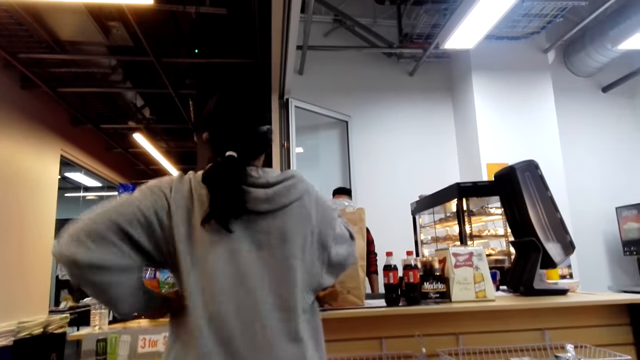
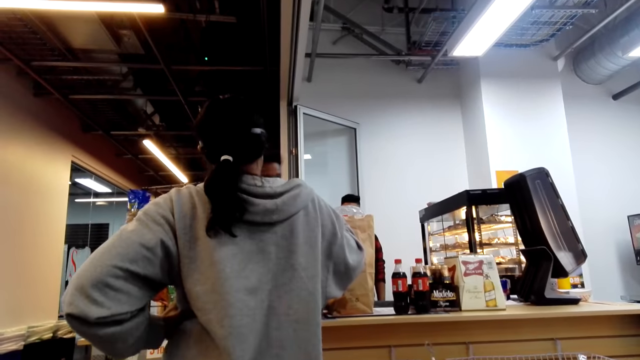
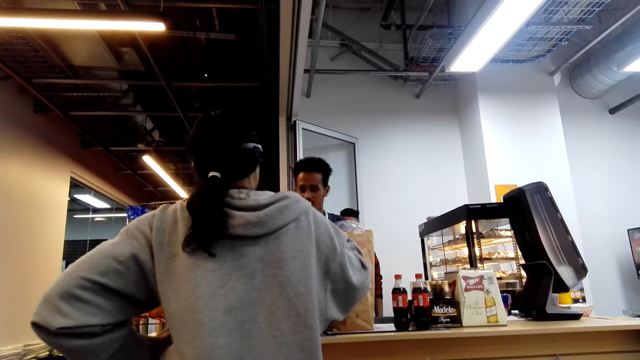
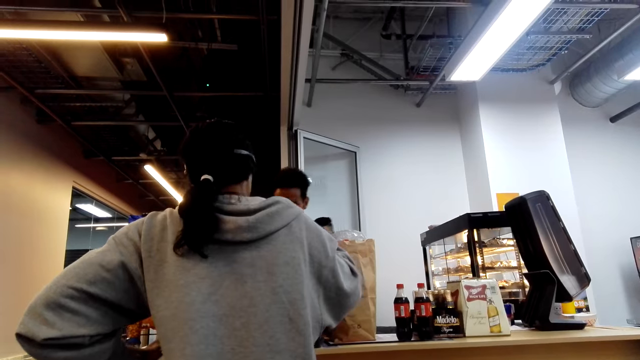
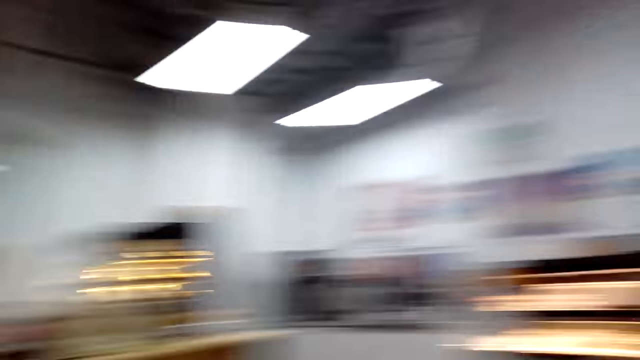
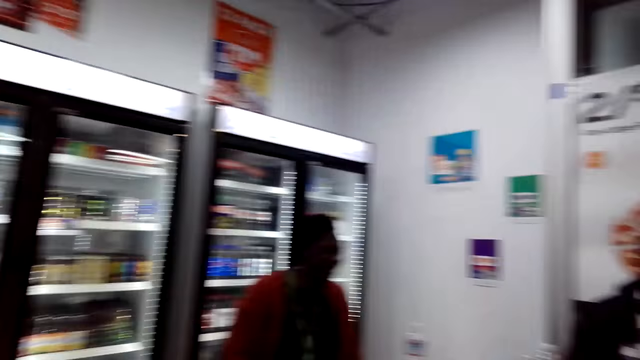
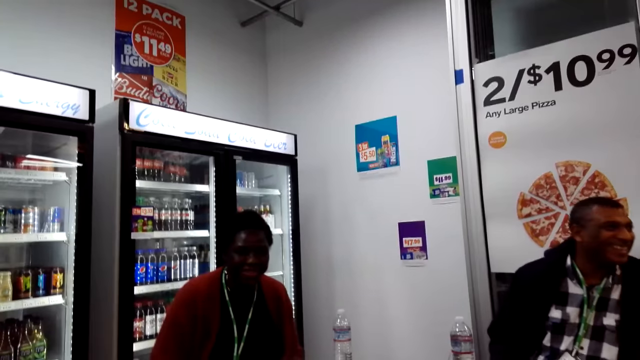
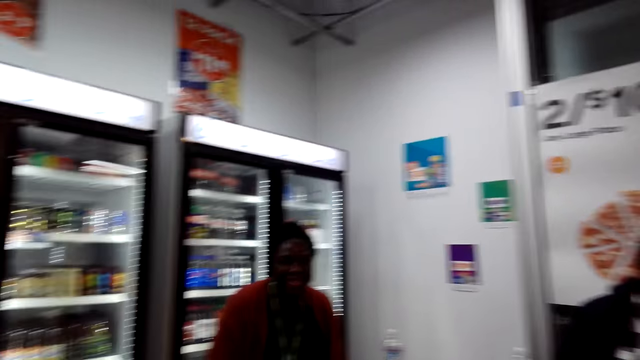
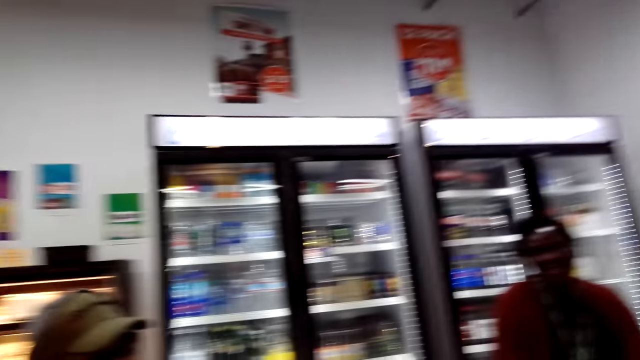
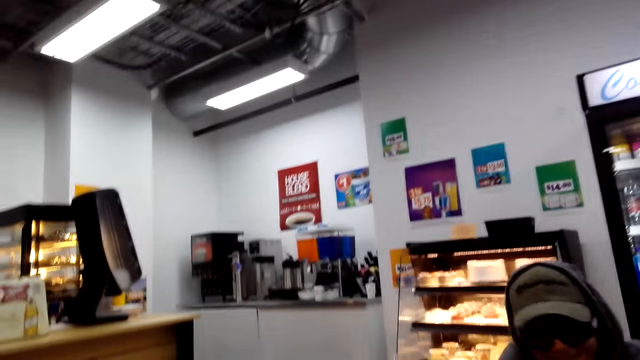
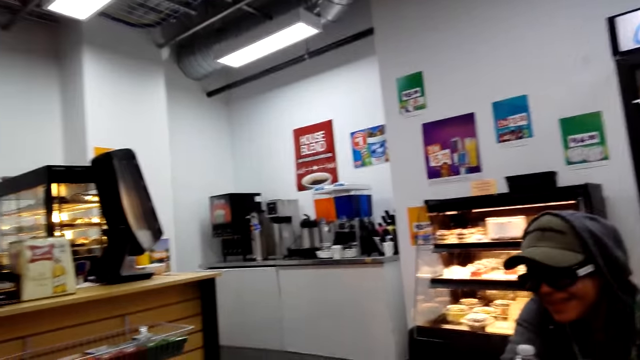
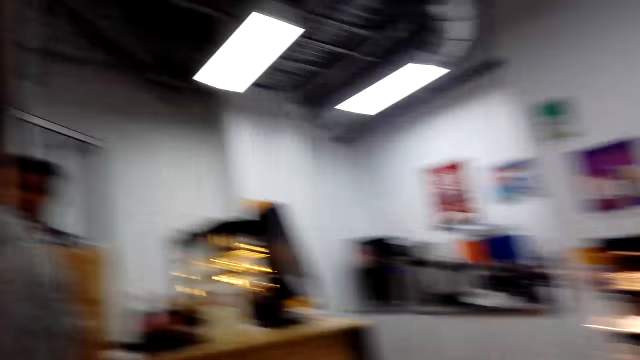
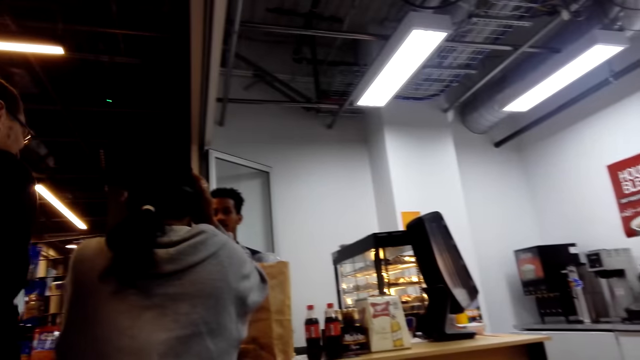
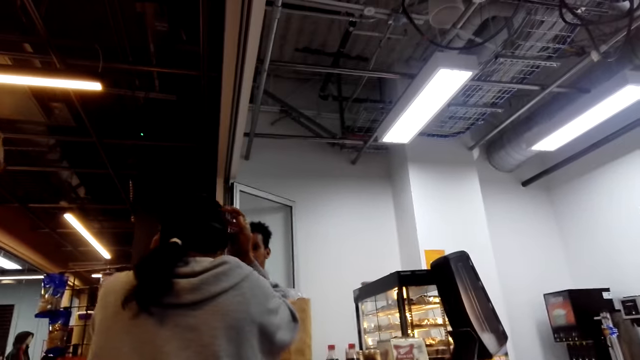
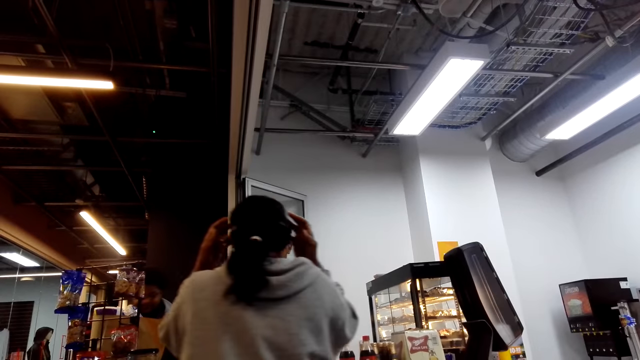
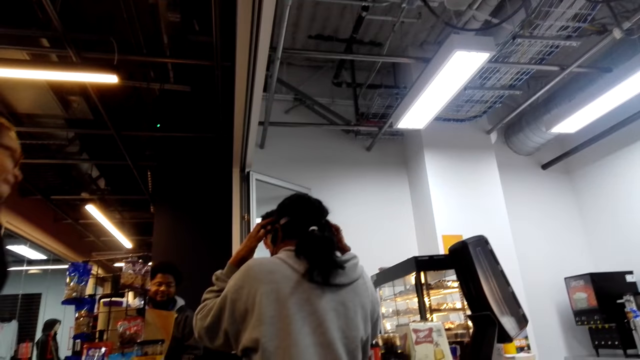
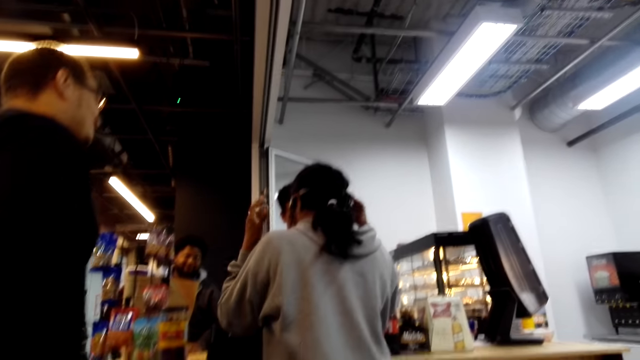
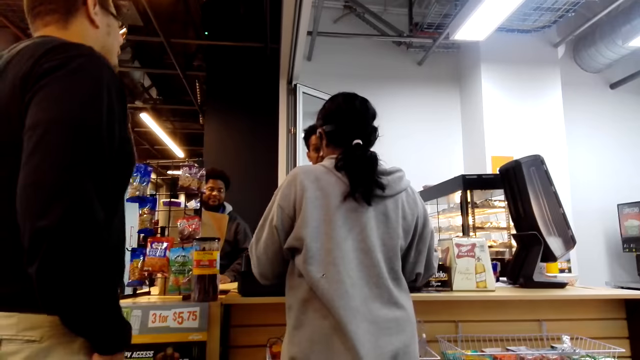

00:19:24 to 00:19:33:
A lady holds on the waist and raises the hands.

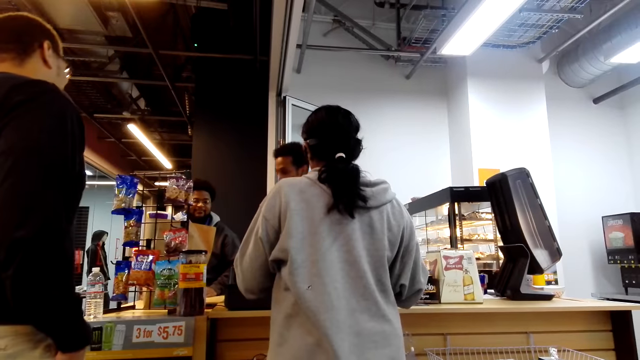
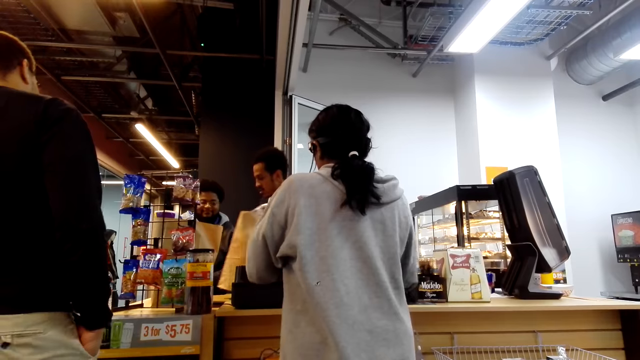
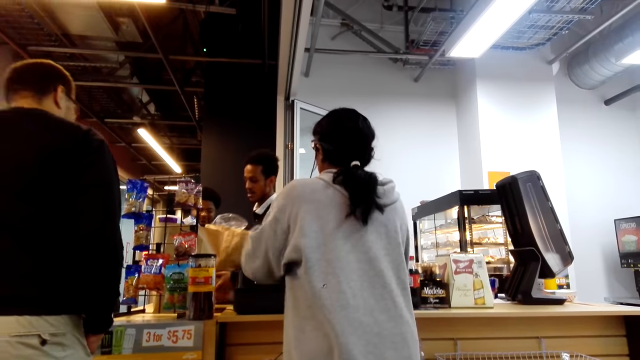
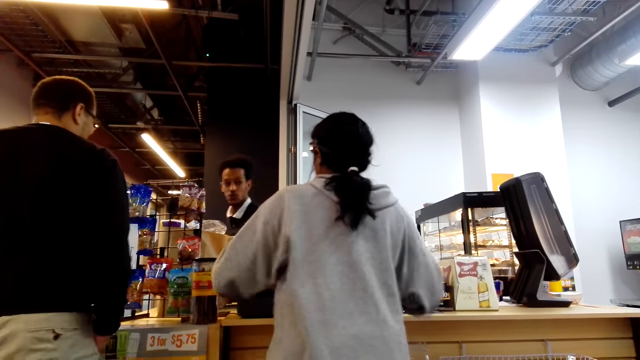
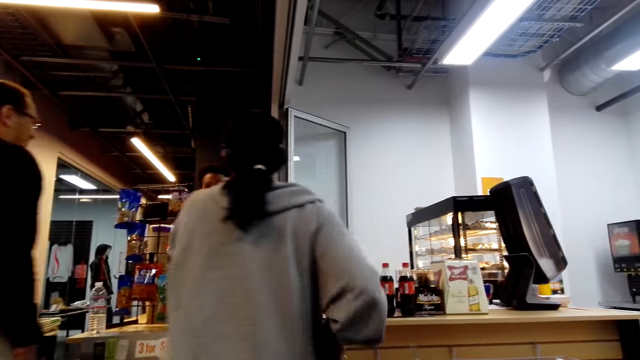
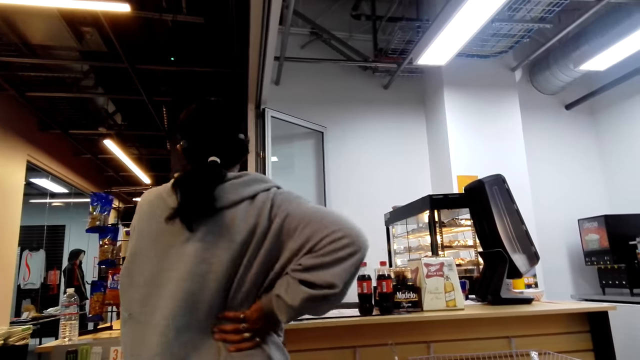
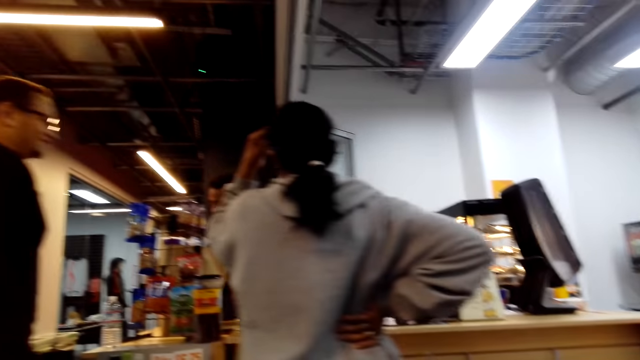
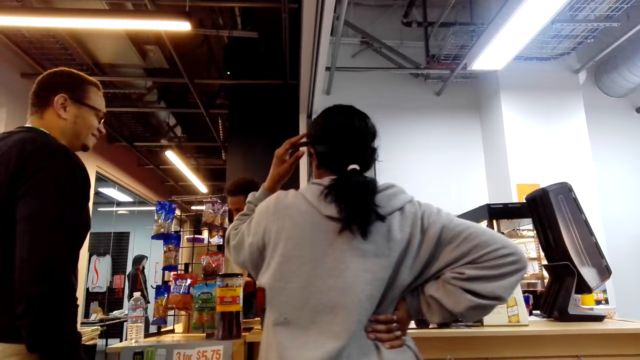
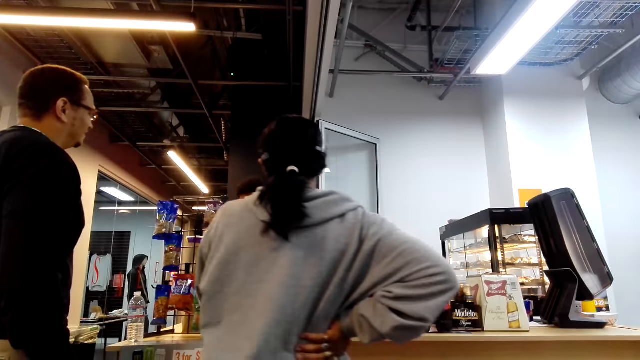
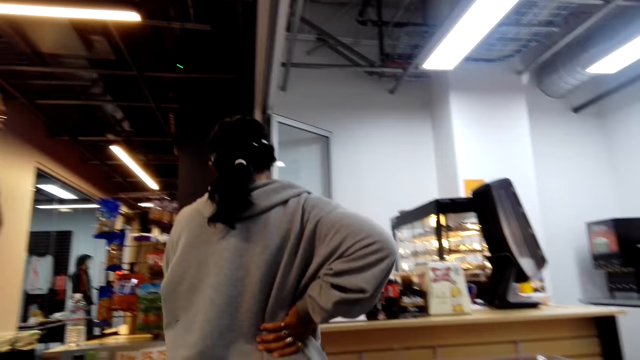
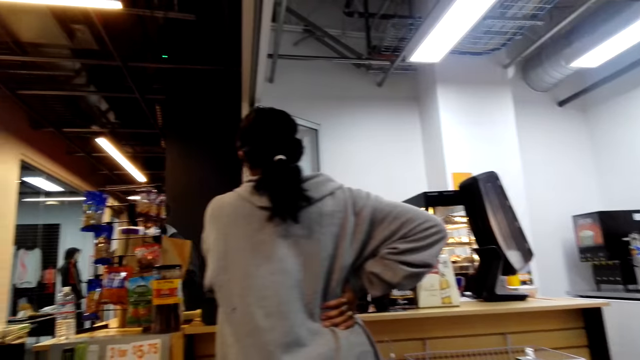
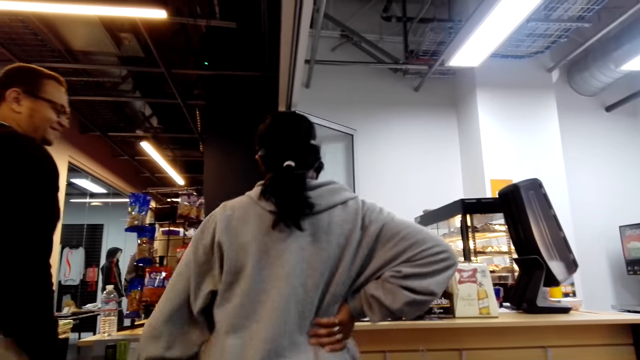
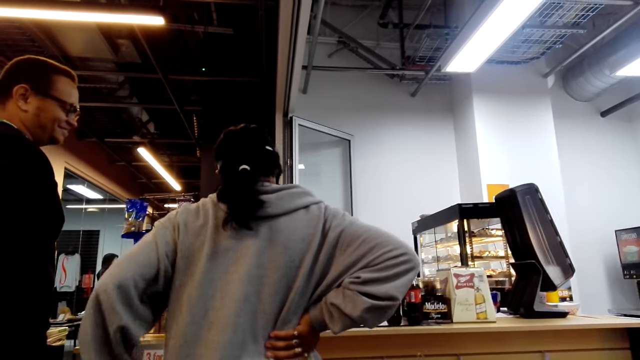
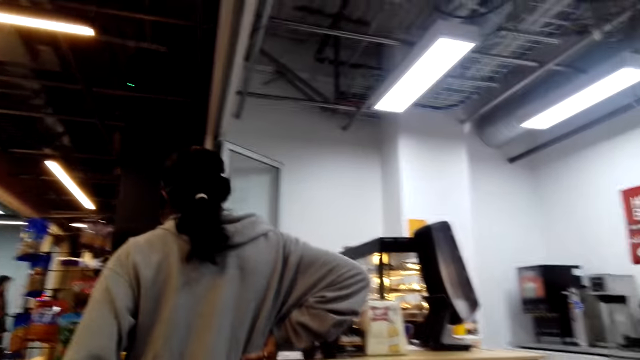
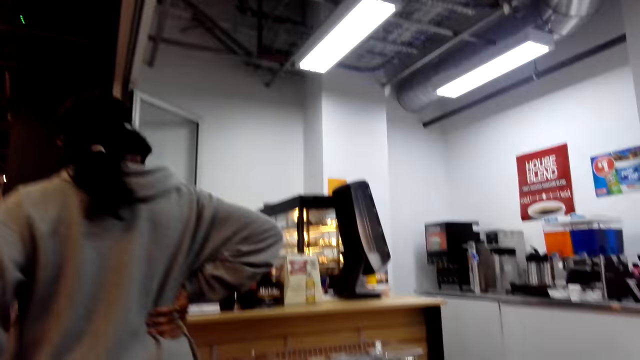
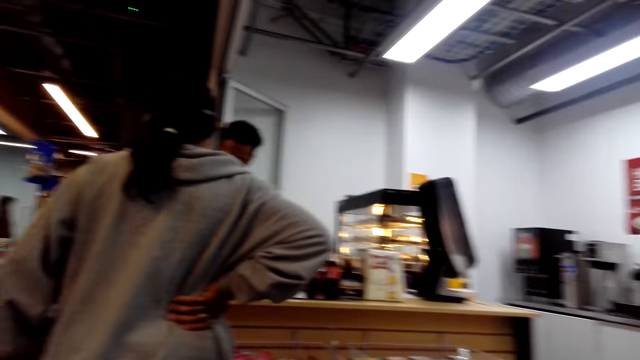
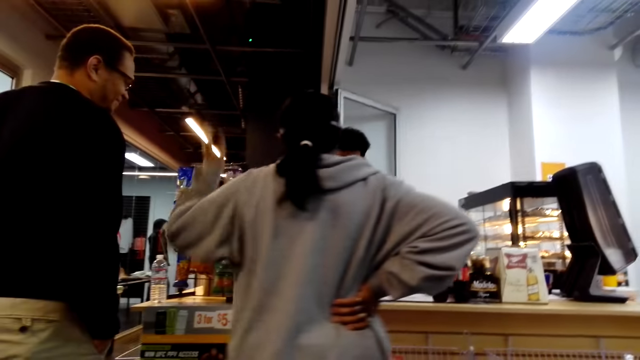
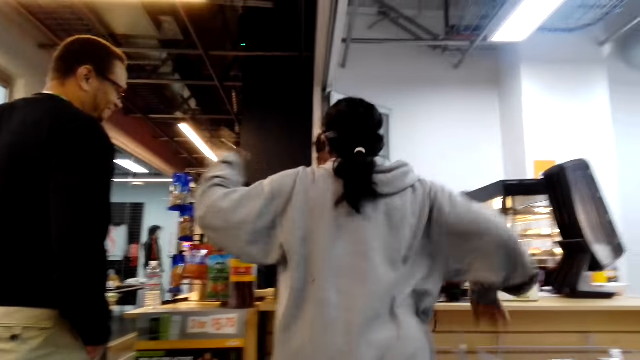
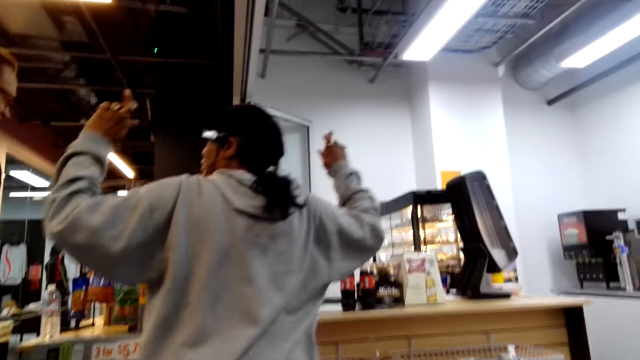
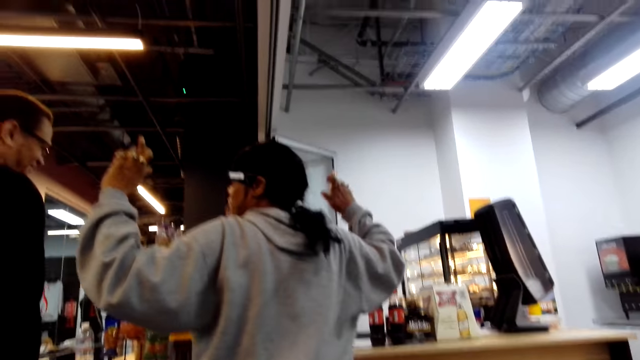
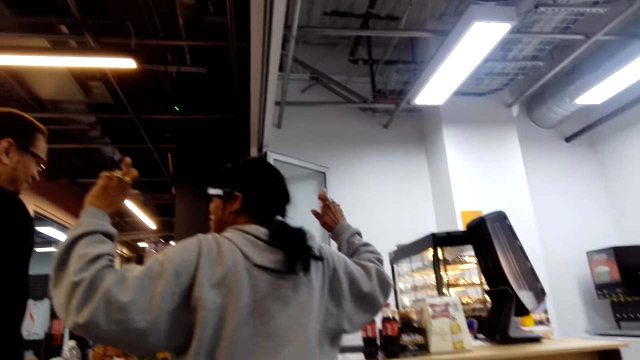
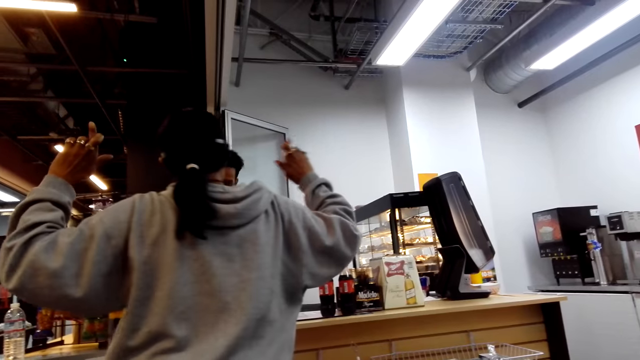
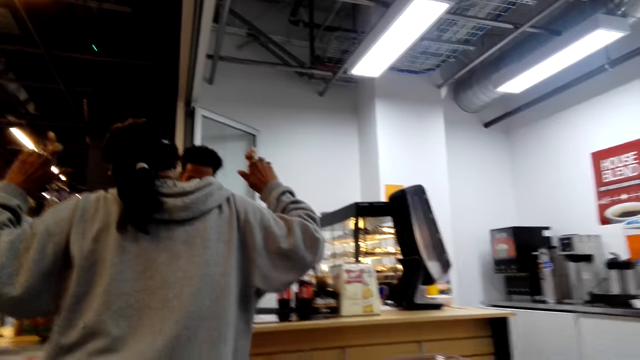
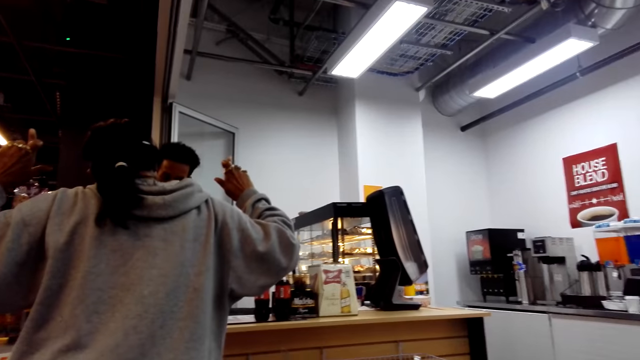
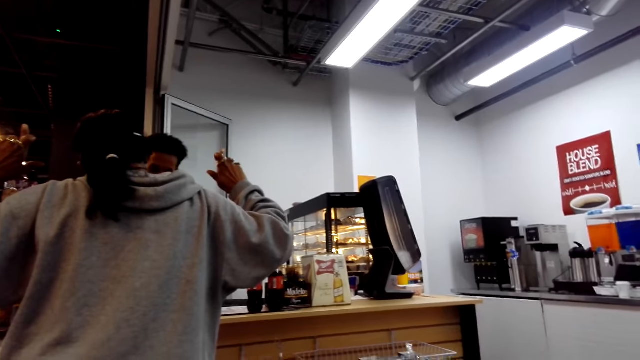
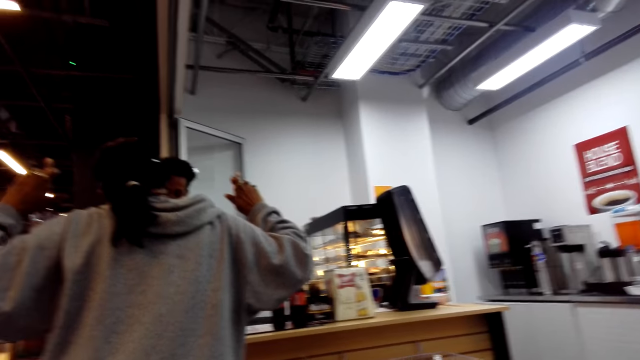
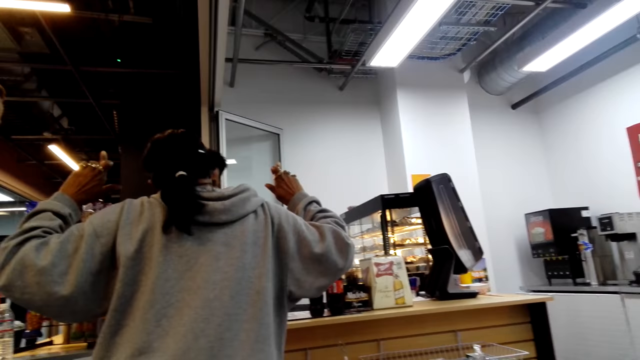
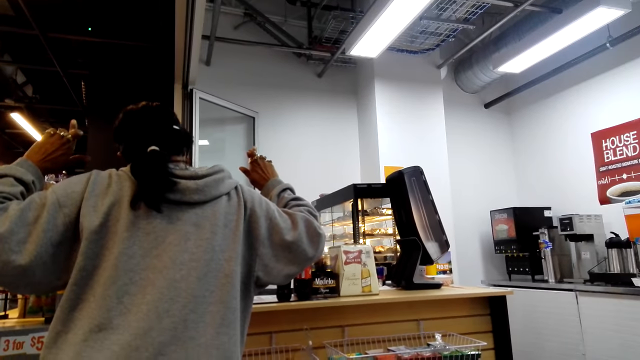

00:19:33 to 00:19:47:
A lady lowers the hands. A man walks around. Another man lifts a bag and puts it on the counter. The lady holds the waist, touches the hair and lowers the hand. The lady swings around. The first man looks around. The lady raises the hands.
